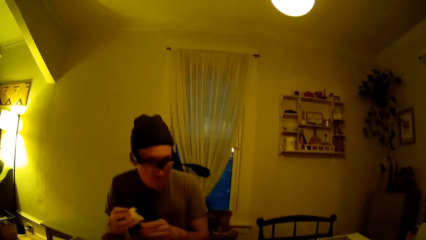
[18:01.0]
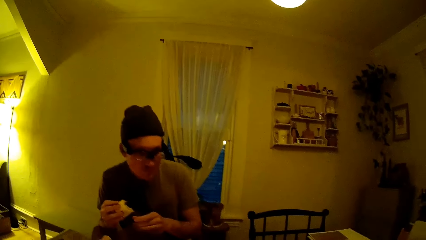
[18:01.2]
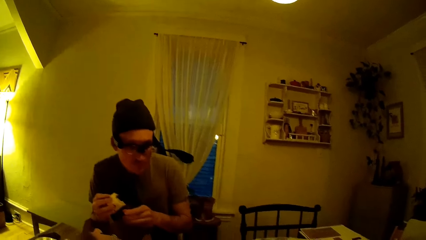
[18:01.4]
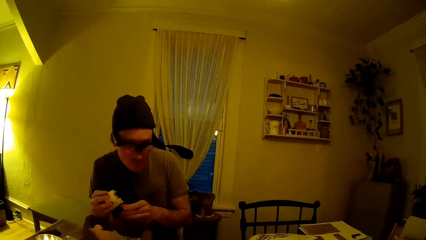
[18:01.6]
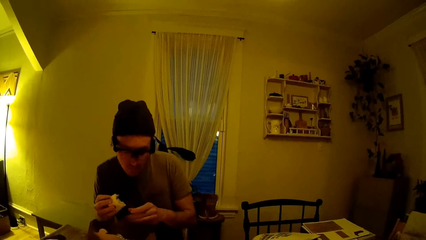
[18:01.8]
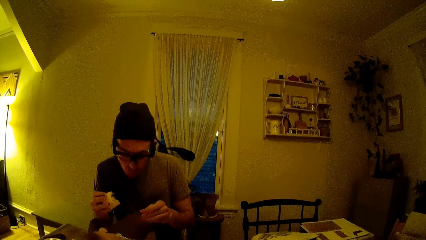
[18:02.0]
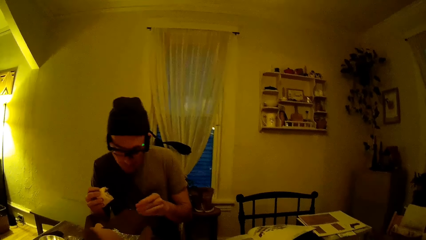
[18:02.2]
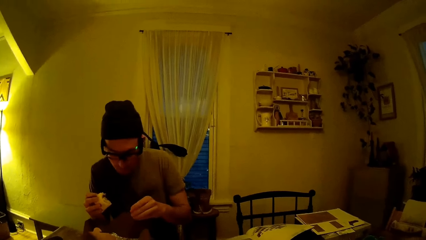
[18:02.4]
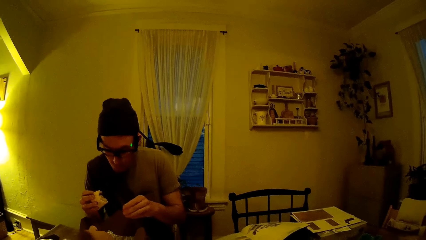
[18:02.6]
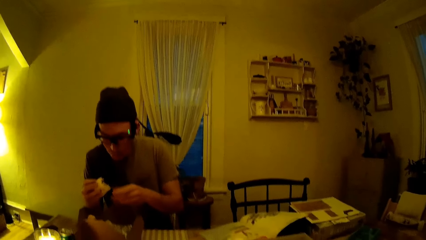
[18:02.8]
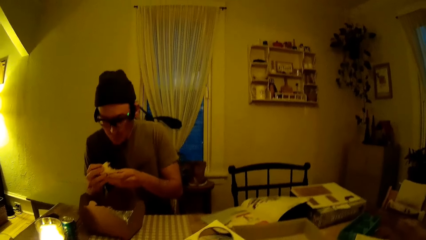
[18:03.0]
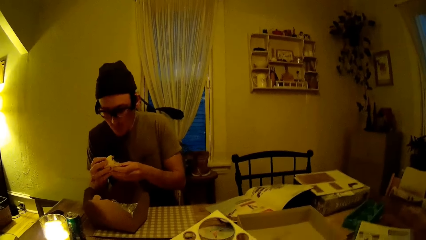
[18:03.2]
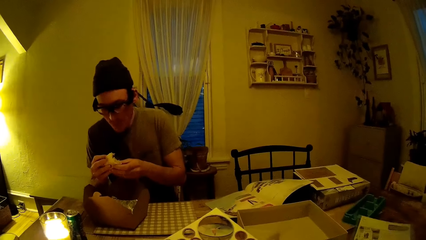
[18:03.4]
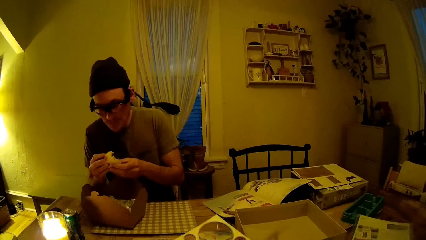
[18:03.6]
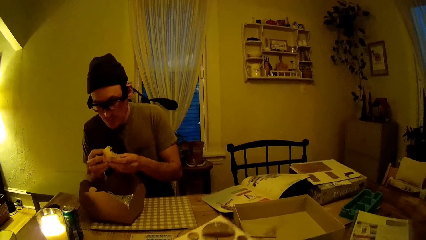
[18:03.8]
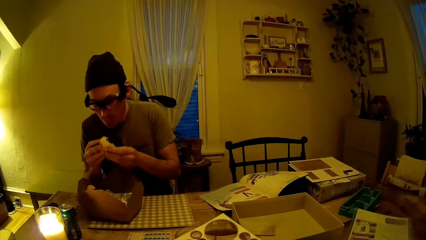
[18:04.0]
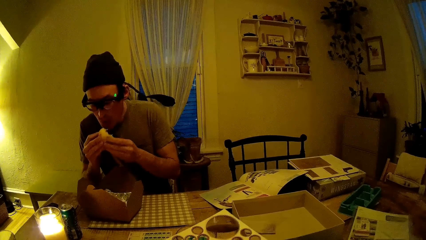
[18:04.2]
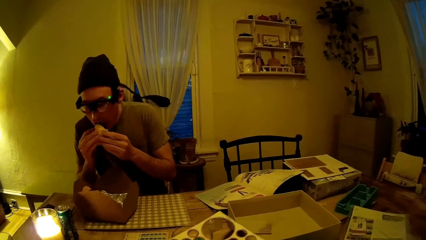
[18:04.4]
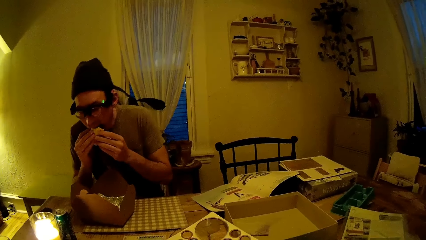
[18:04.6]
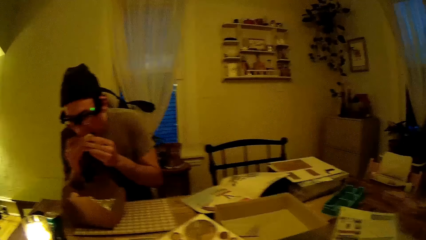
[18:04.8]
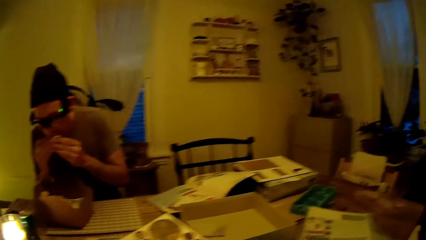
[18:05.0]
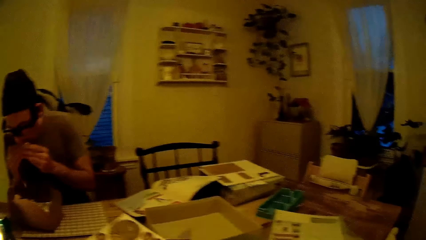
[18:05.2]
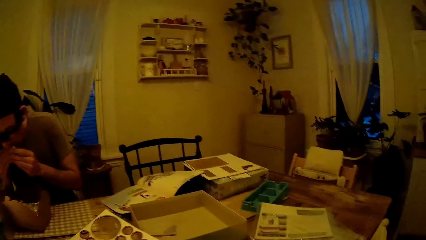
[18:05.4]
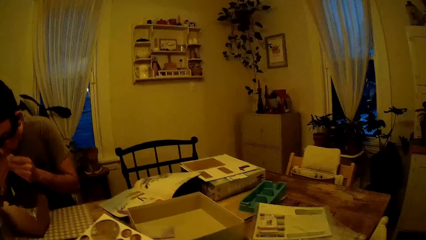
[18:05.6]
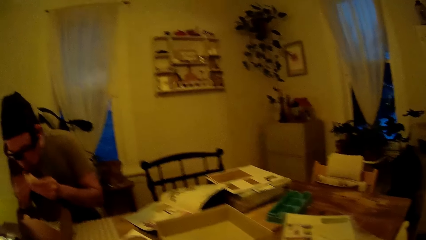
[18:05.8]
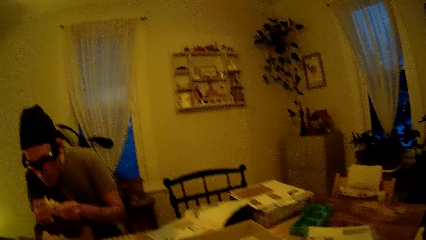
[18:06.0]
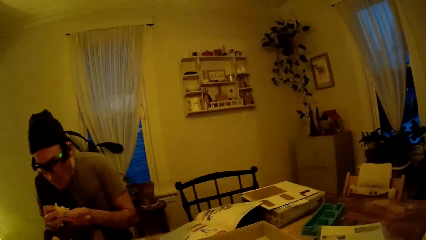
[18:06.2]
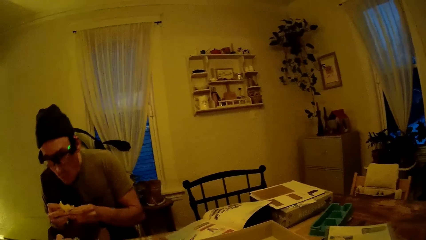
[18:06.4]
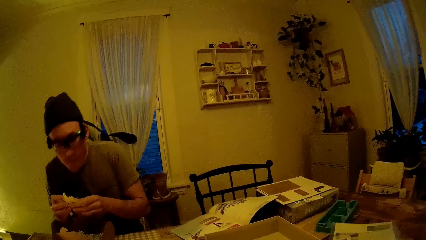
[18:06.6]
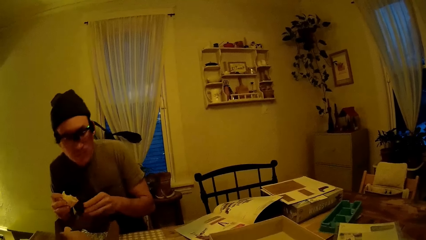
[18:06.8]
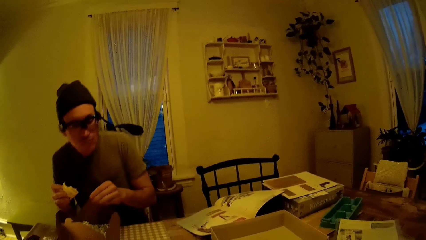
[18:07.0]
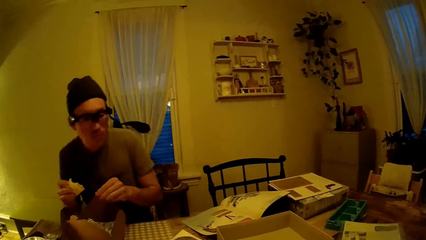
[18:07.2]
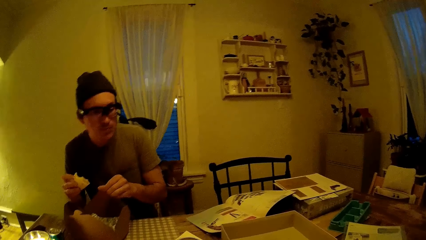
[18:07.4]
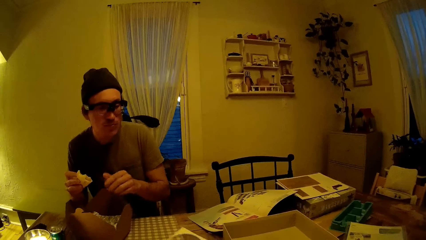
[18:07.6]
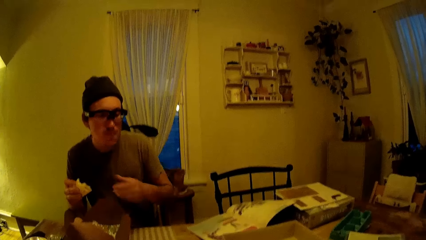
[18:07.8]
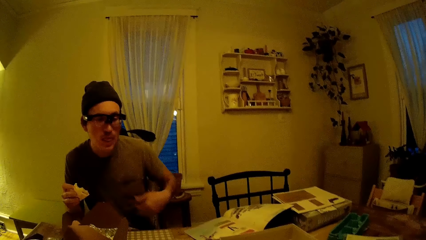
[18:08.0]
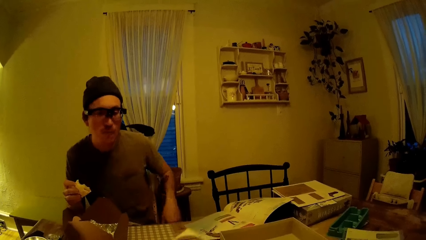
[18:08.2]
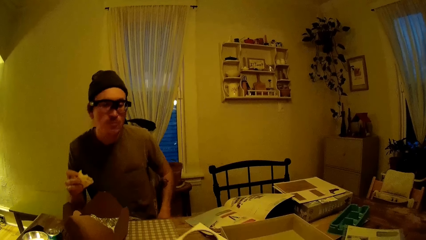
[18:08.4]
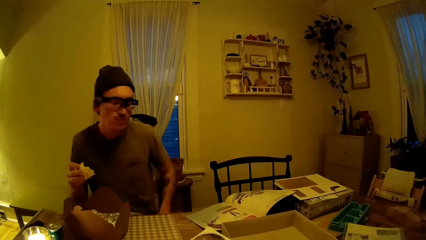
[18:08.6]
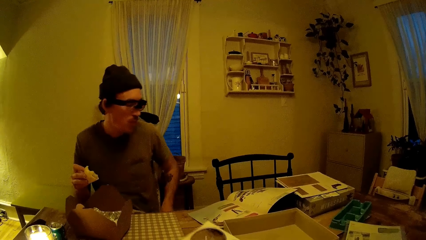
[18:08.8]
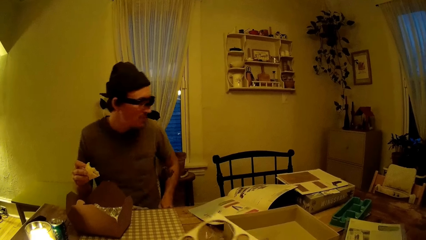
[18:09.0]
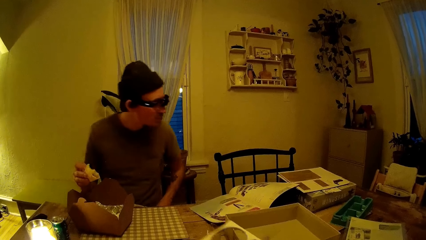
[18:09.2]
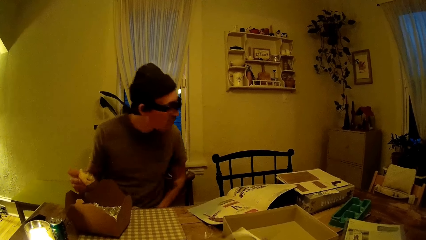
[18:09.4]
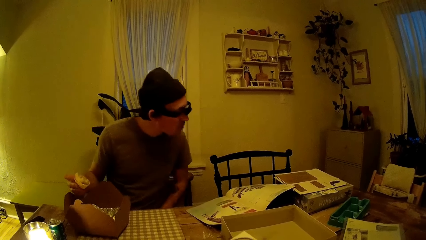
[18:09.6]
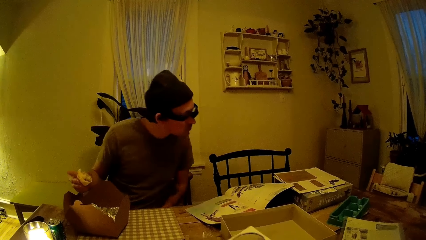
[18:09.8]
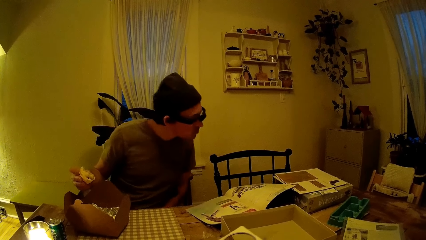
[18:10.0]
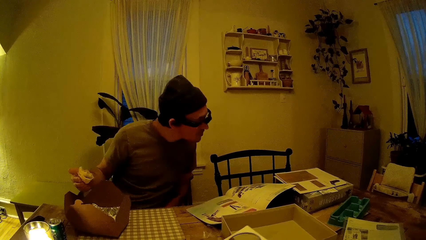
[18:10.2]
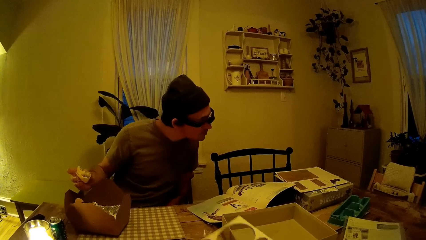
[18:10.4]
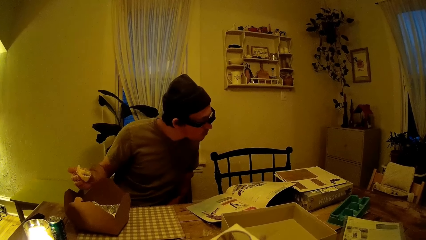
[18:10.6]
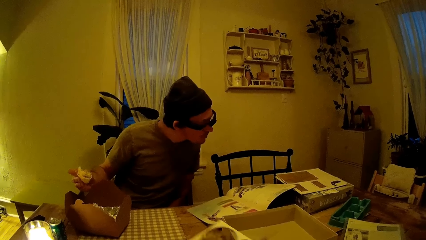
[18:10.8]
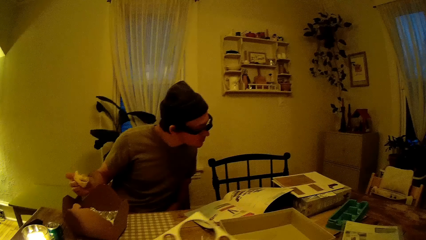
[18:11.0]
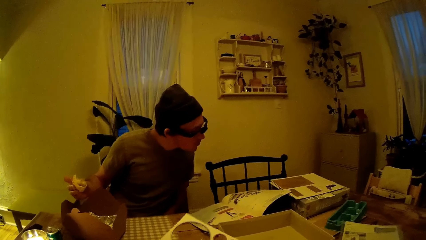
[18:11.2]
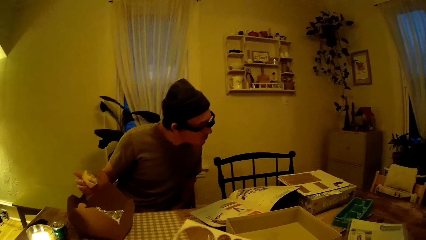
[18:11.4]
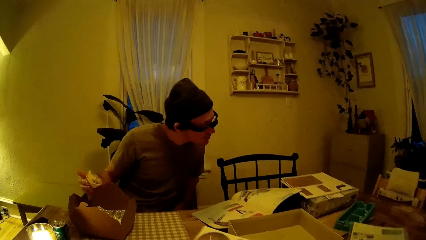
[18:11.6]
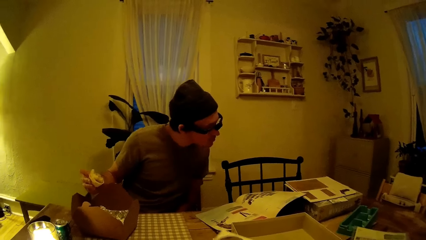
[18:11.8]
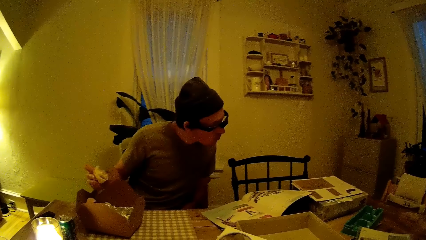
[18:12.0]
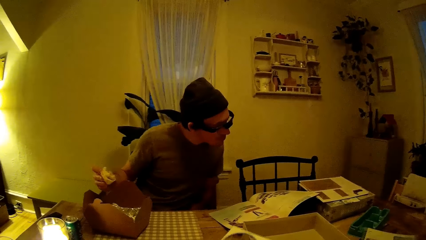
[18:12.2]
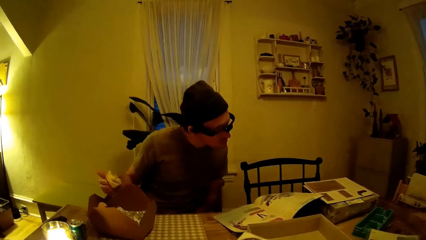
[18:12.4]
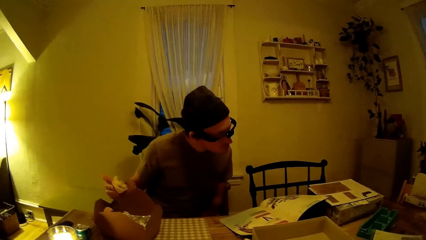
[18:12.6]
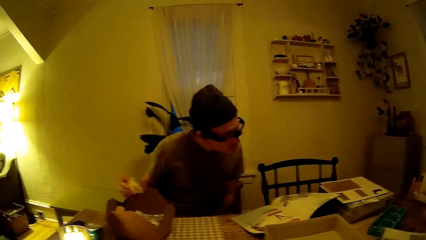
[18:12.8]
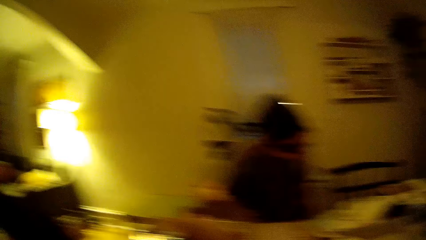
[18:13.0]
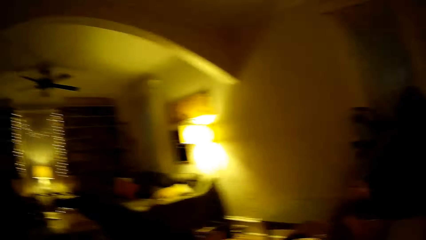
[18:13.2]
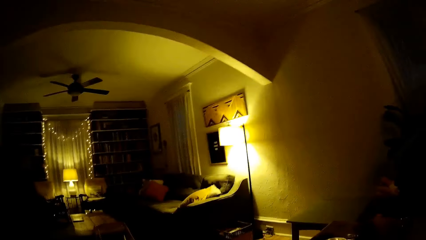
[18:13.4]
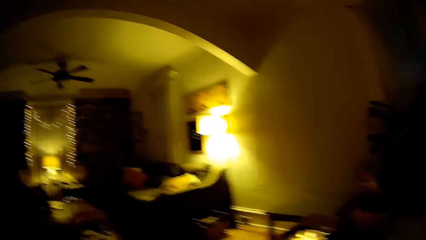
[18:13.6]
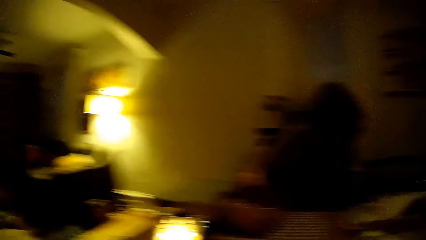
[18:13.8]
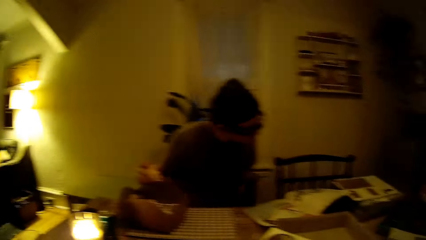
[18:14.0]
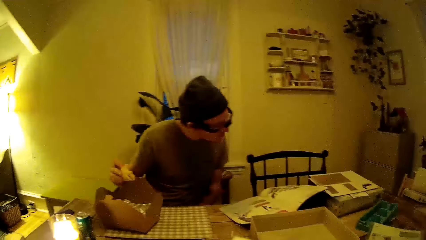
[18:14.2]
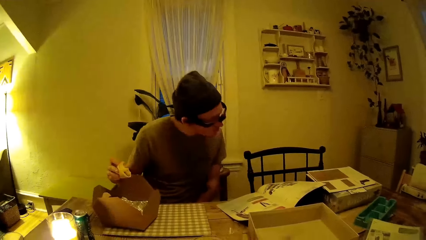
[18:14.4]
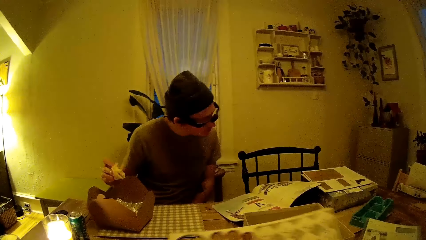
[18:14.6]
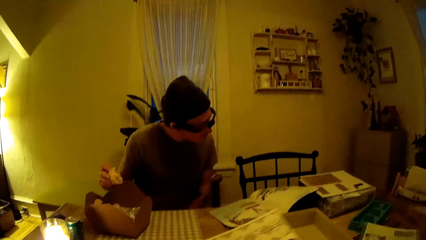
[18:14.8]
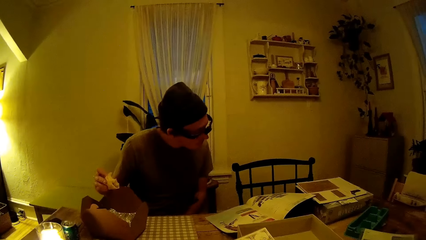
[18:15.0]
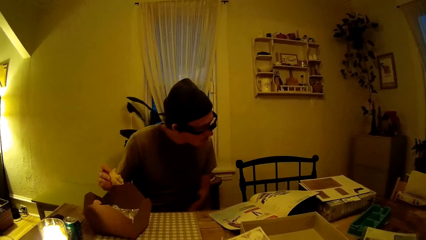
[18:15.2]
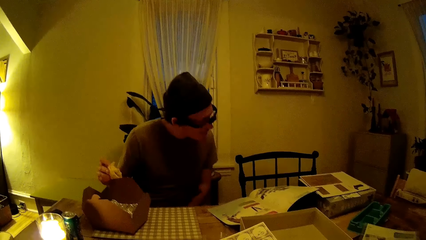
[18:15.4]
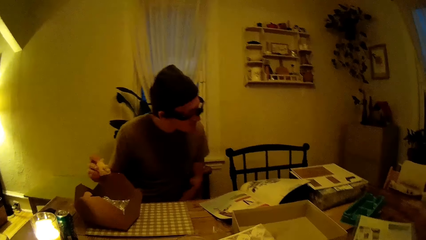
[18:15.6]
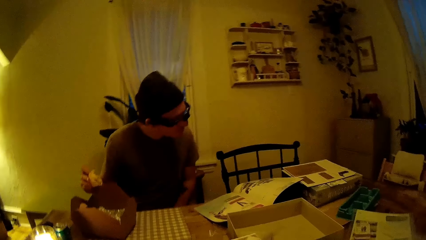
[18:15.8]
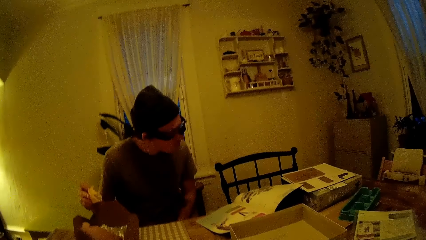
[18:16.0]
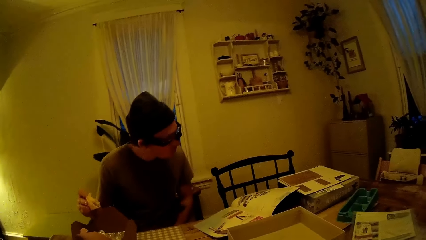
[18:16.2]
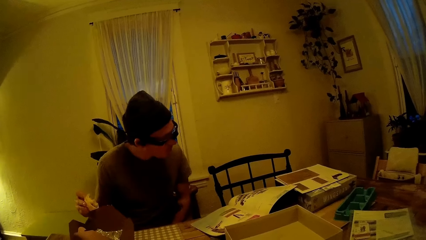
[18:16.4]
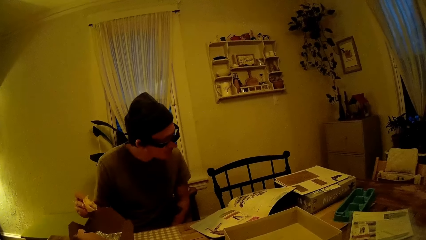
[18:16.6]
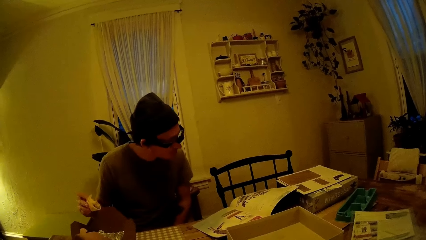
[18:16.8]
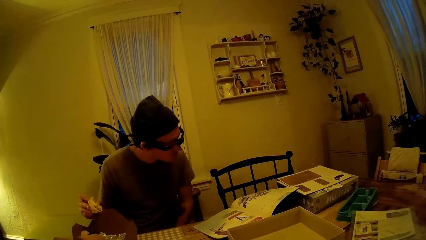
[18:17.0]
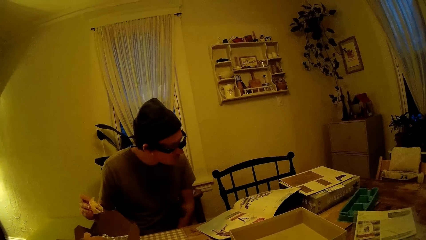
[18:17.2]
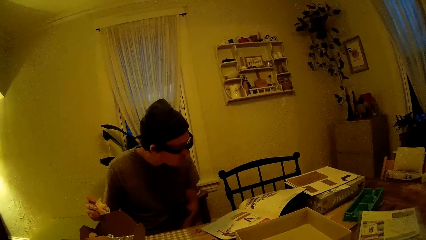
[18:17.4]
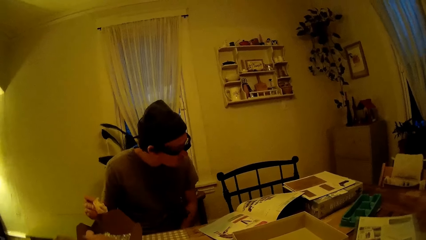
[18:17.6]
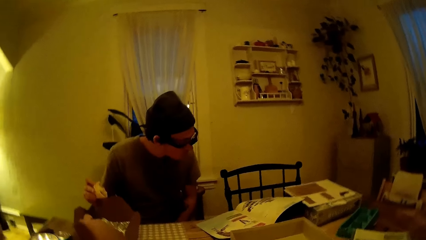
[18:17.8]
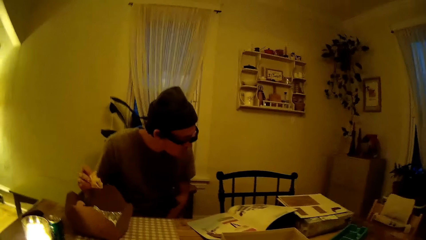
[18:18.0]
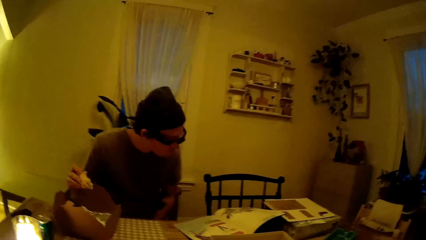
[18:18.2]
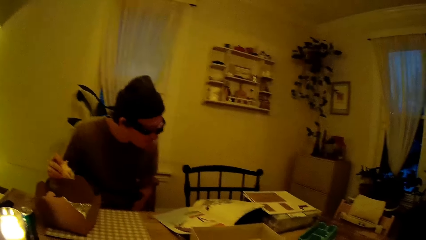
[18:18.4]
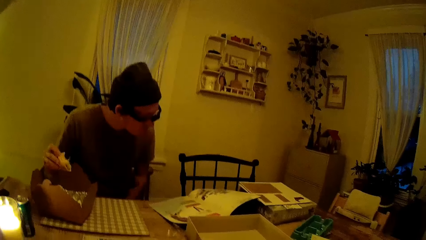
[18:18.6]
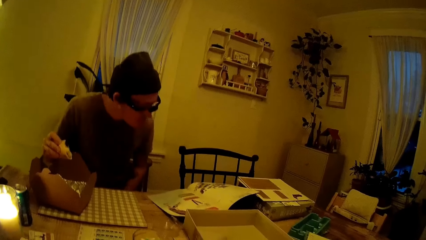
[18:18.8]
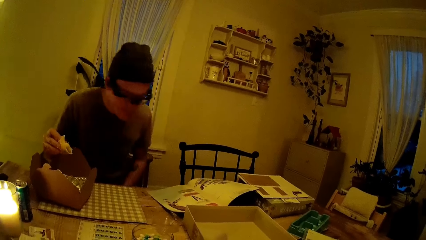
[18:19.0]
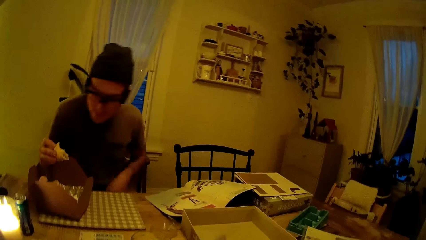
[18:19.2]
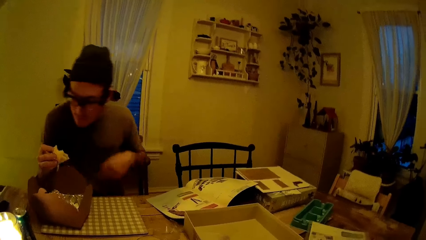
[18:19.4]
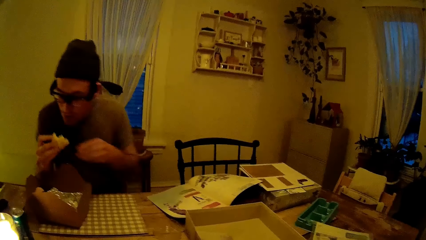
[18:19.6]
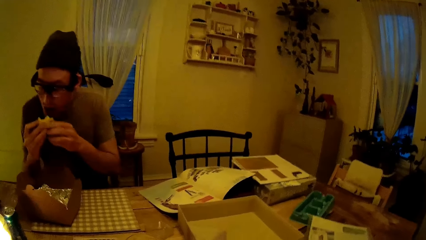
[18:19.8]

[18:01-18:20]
The camera wearer looks at a man. The man bites a cake. The camera wearer converses with the man. The man reads a magazine on a table. The camera wearer looks around. They hold a wingspan board. They stare at a person.
